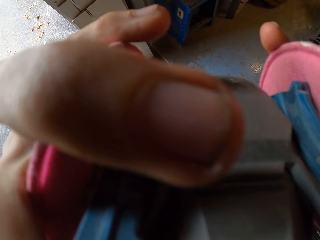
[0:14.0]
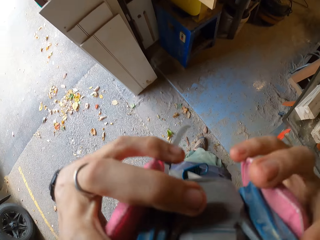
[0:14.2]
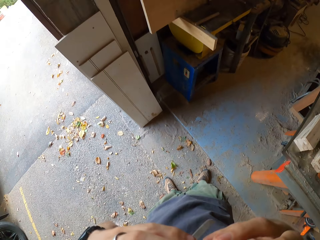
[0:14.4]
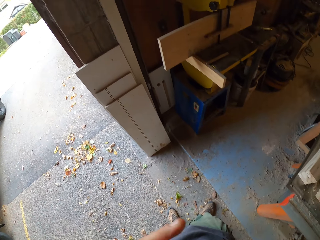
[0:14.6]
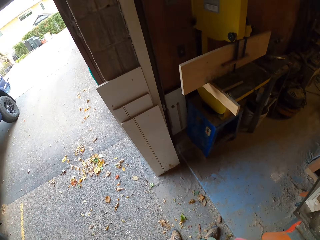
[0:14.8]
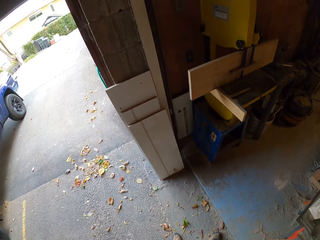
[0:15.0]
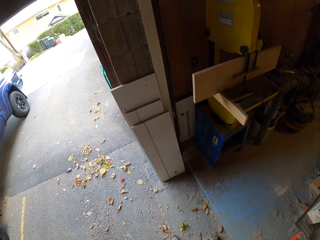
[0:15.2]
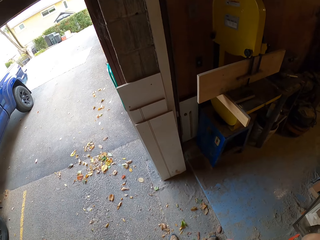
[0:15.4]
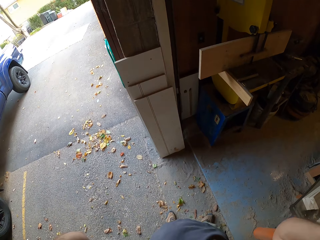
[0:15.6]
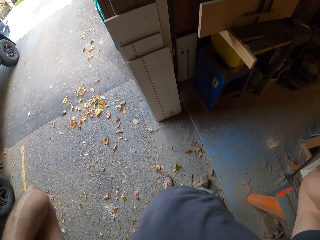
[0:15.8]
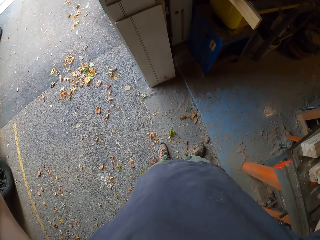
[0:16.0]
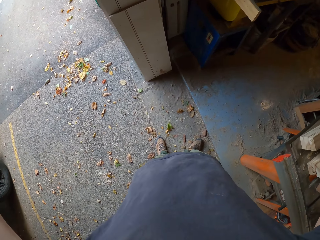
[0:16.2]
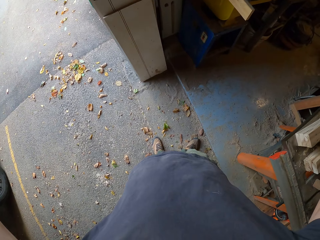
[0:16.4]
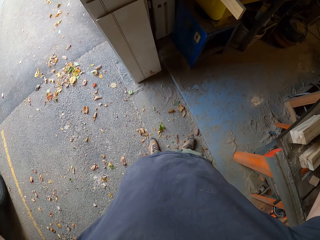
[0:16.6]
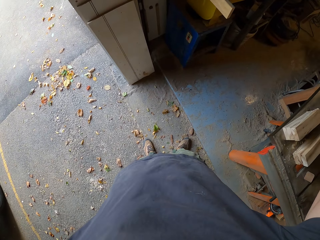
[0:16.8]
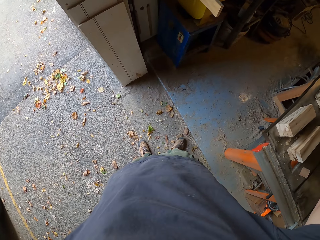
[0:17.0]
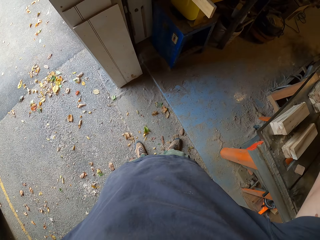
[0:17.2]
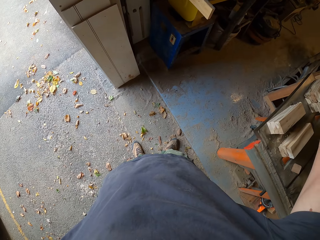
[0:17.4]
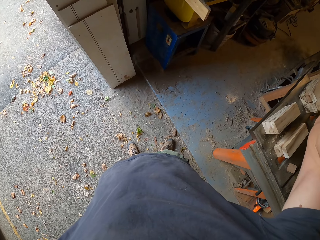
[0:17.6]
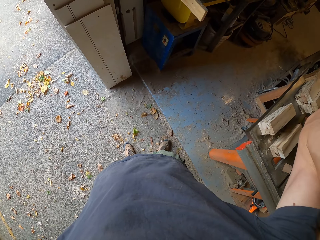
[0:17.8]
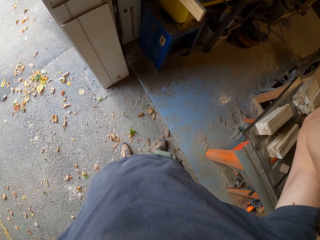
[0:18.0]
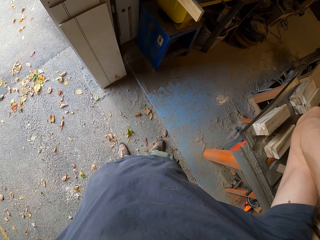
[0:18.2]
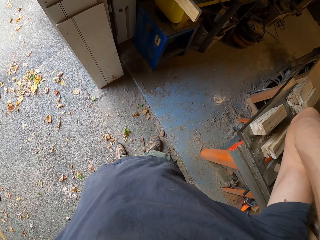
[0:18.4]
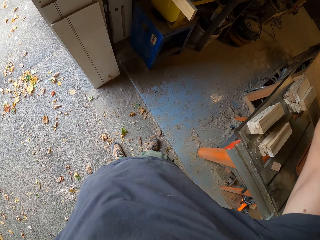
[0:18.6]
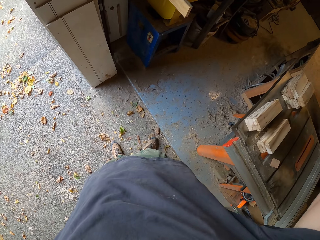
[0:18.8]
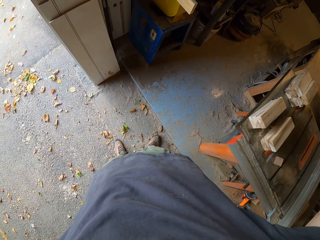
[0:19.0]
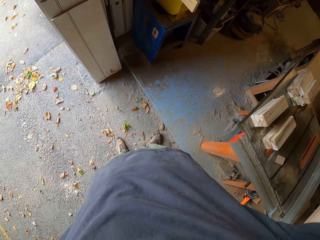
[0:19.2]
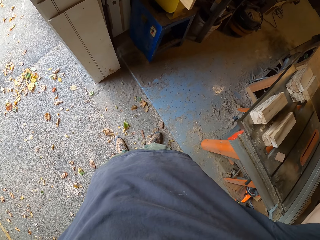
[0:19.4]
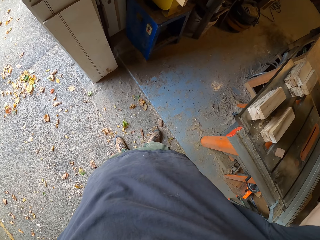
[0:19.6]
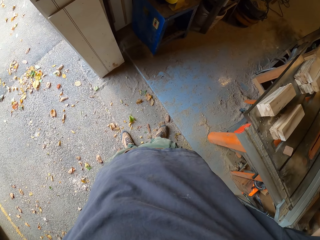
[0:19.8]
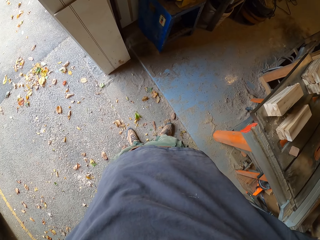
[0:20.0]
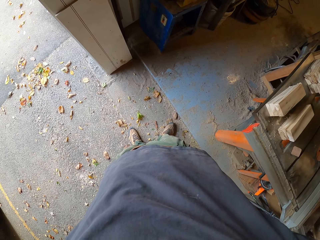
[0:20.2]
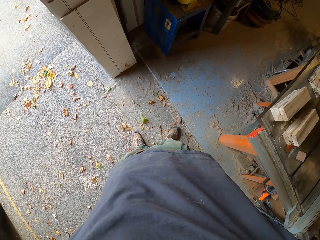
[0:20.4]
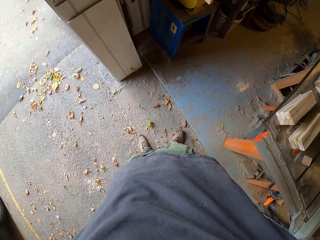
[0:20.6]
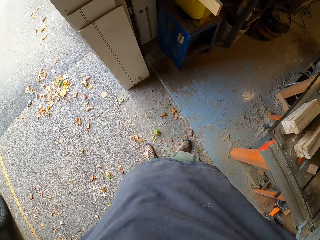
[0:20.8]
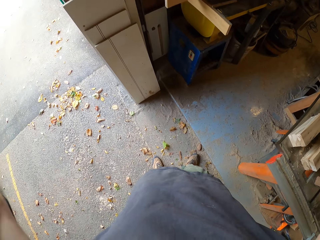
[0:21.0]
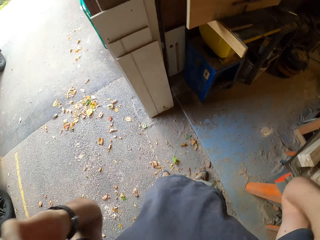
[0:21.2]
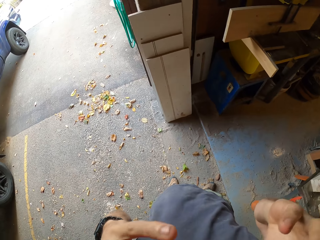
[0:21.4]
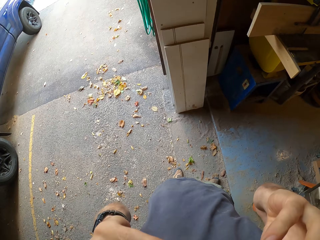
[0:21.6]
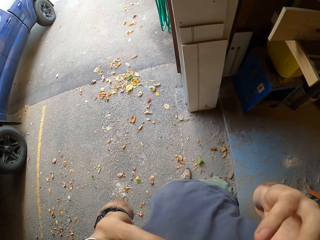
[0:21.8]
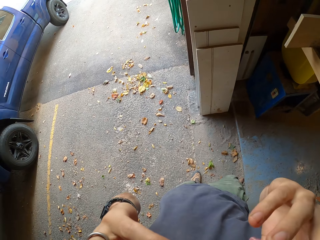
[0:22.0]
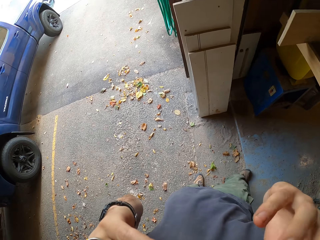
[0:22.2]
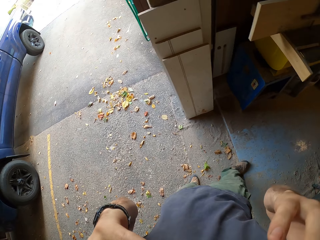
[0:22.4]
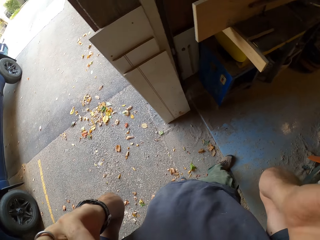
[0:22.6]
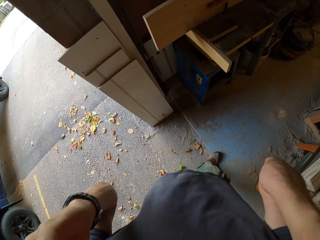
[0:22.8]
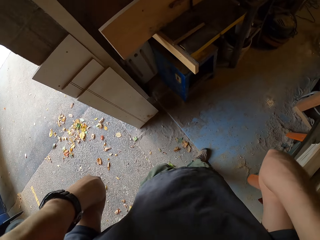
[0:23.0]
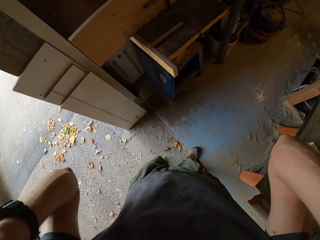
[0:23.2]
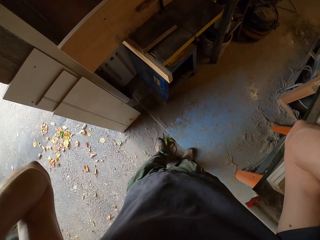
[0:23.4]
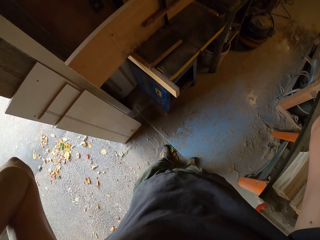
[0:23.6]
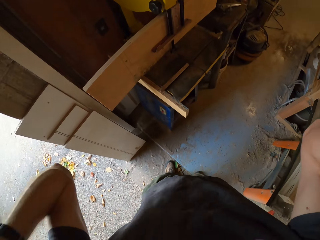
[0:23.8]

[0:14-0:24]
The camera wearer looks around. They adjust the nose masks.

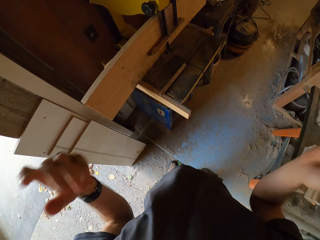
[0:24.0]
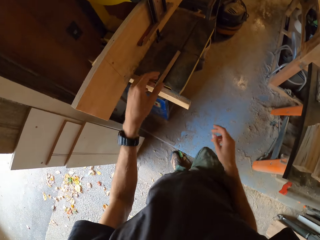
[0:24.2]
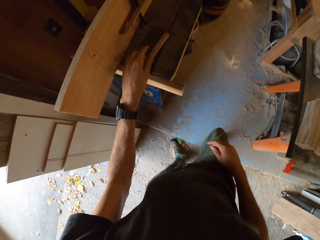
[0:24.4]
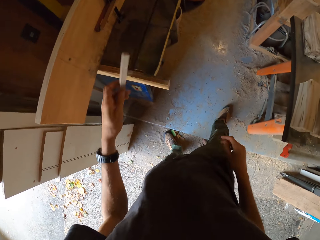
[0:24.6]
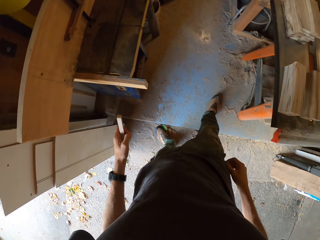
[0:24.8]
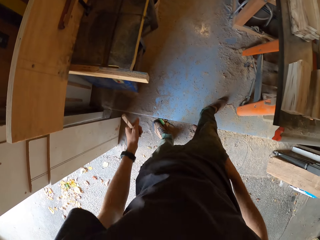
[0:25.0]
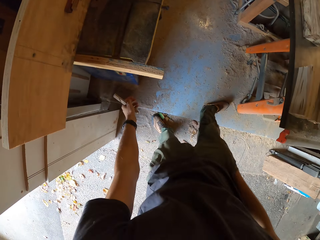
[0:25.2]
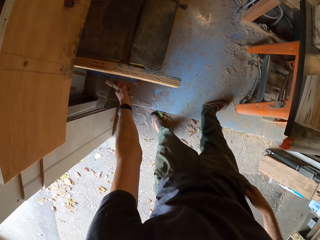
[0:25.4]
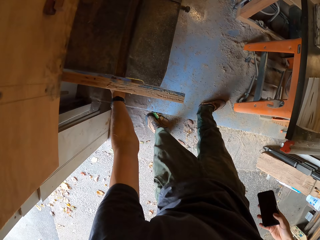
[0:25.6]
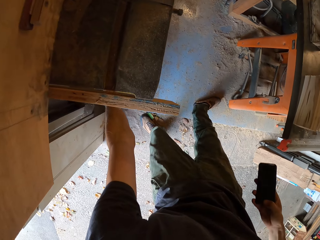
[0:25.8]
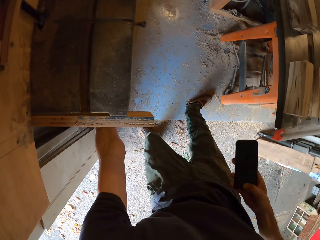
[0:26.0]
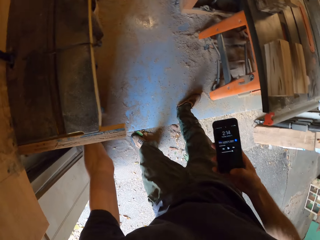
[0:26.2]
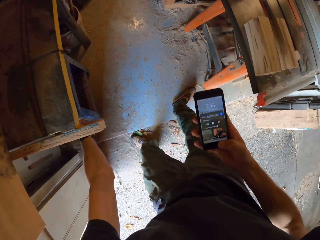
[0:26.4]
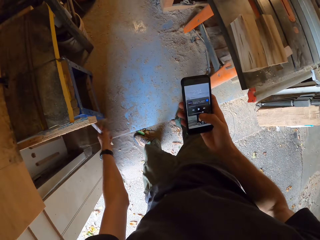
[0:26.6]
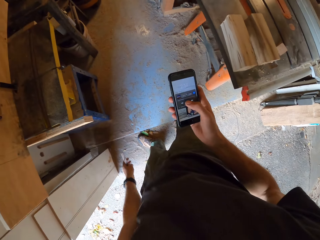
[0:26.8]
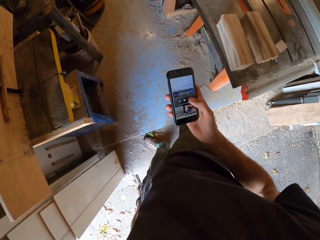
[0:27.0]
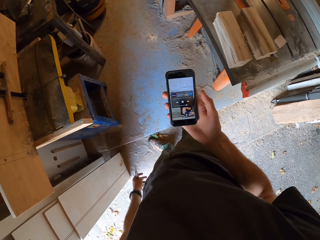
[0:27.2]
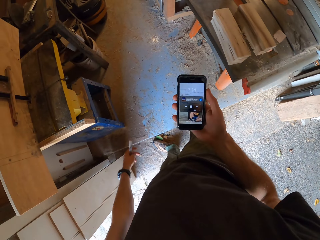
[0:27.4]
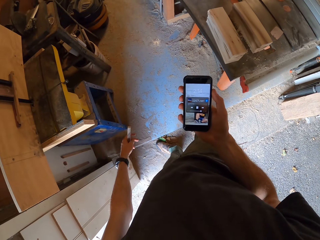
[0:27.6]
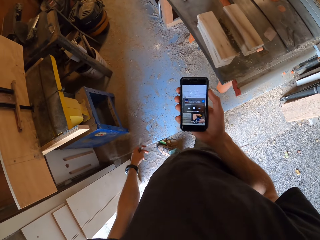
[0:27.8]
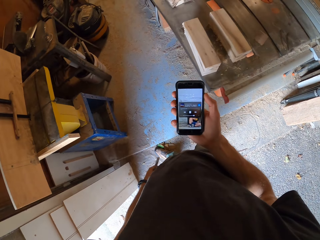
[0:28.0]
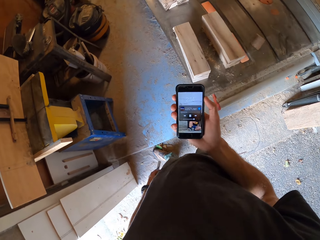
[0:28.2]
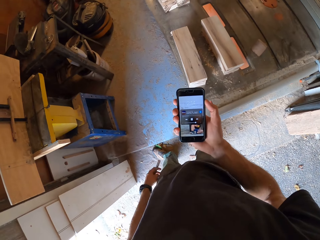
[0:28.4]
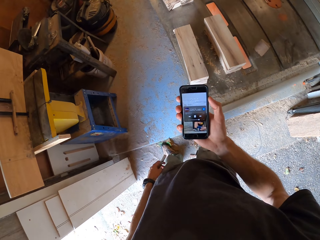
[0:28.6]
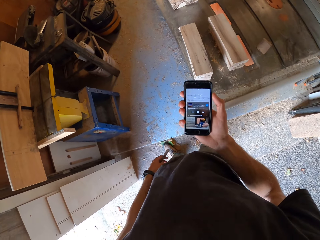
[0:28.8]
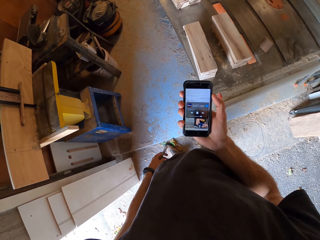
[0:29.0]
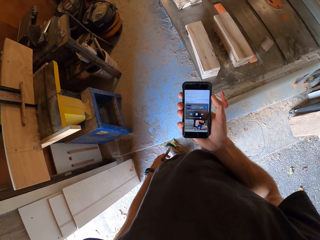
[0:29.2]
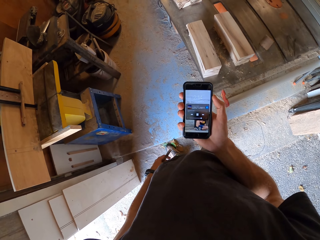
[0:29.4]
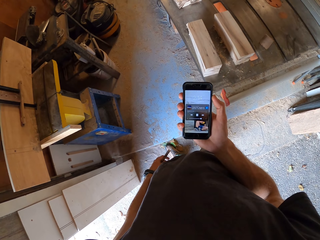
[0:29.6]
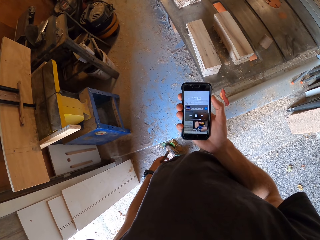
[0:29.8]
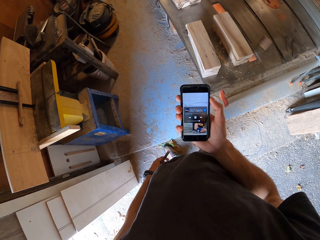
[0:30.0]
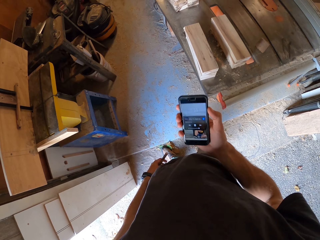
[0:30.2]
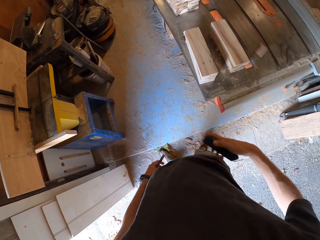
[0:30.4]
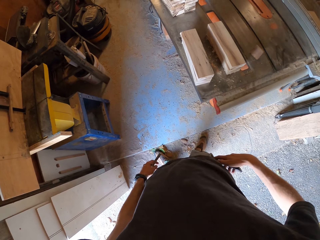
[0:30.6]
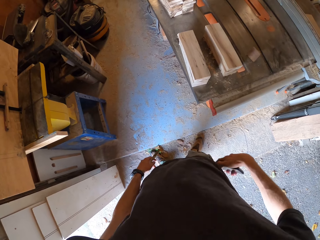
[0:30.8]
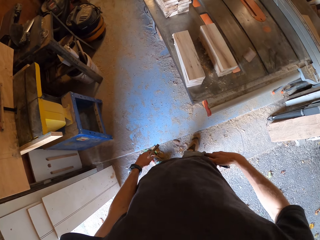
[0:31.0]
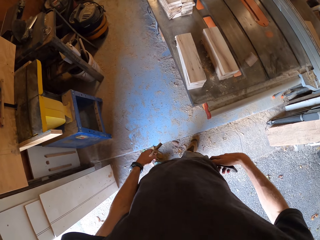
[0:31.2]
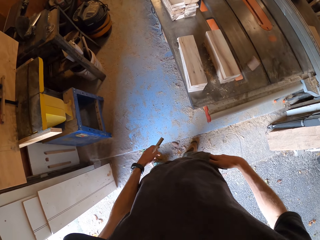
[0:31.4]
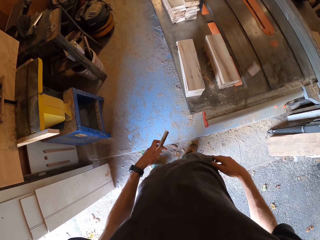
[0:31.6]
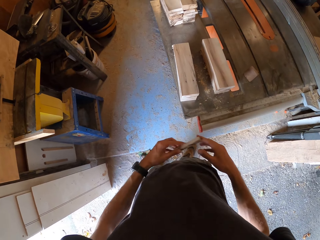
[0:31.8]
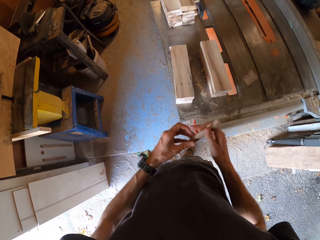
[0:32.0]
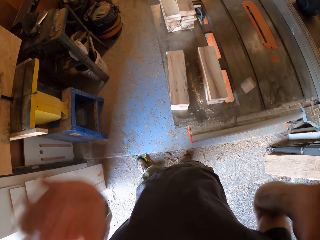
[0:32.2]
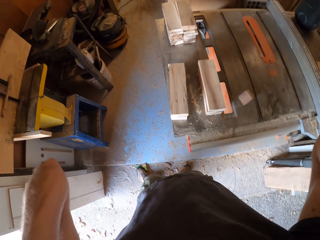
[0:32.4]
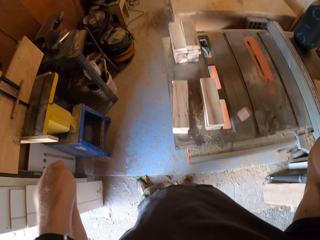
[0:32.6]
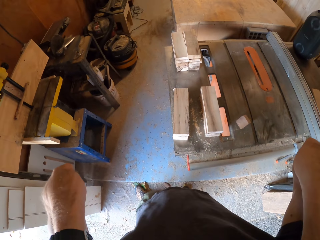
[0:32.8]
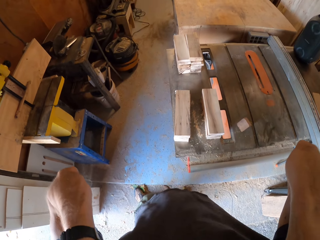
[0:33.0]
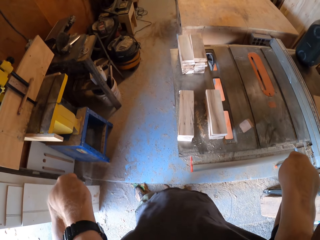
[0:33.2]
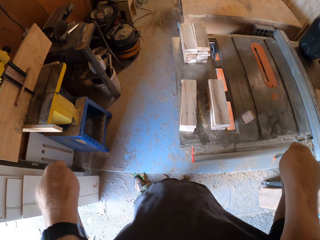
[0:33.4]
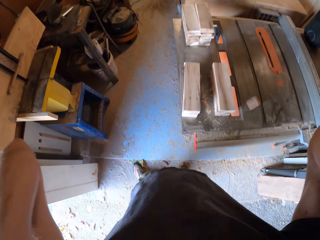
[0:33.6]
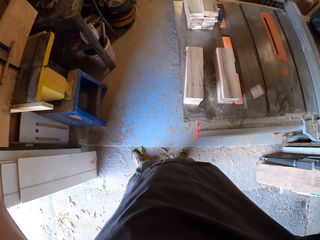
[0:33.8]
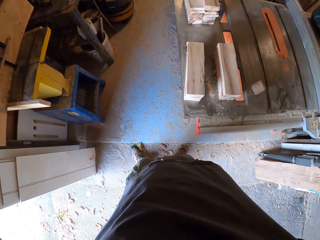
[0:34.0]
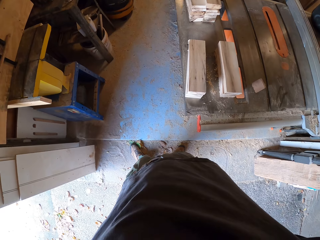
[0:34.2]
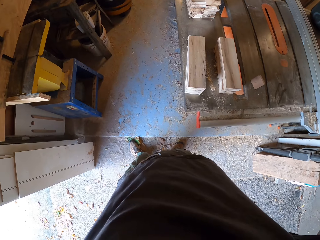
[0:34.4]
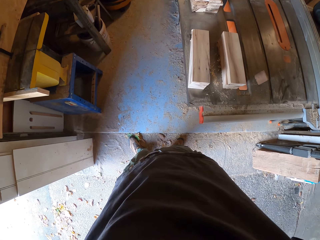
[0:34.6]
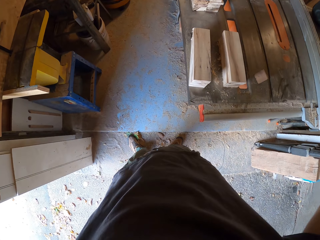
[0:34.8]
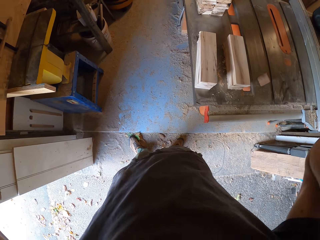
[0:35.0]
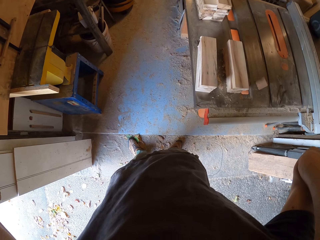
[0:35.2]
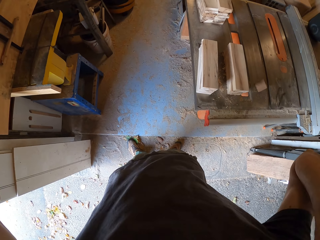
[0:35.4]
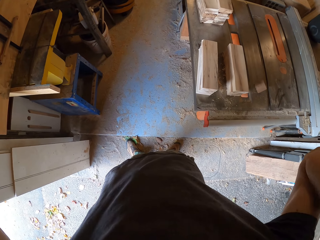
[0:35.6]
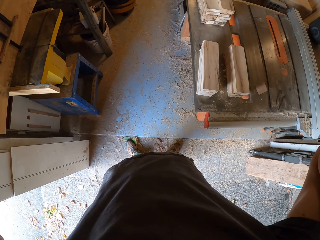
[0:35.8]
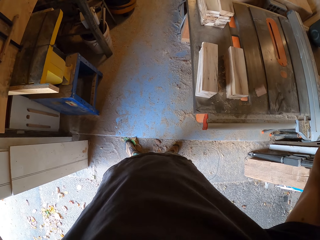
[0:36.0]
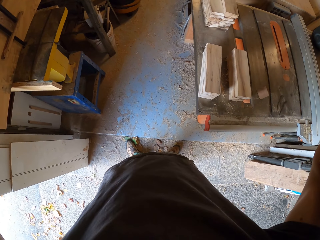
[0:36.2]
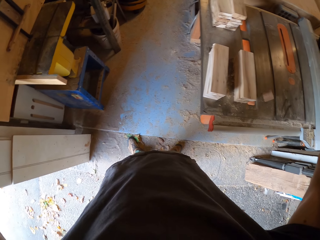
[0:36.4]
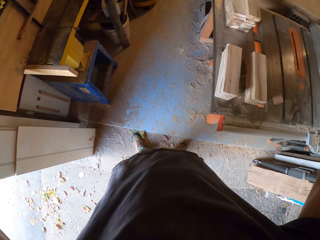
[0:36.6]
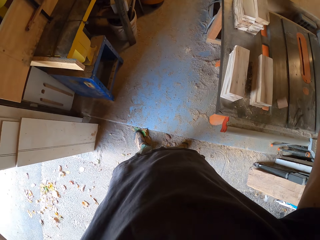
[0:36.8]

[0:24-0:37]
The camera wearer walks into the workshop. He picks a small wooden rod from a cutting machine desk with his left hand. He removes a phone from his pocket with his right hand. He switches on the cutting machine with his left hand. He operates the phone with his right thumb. He looks at the phone. He puts the phone in his pocket. He passes the small wooden rod to his right hand. He adjusts the nose mask or camera with his hands.
